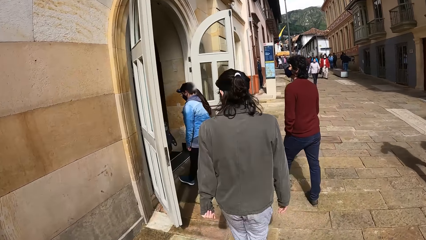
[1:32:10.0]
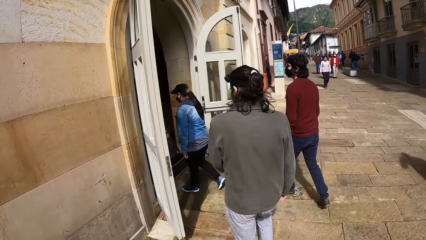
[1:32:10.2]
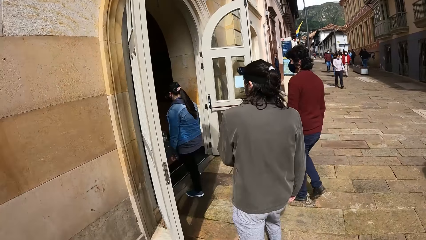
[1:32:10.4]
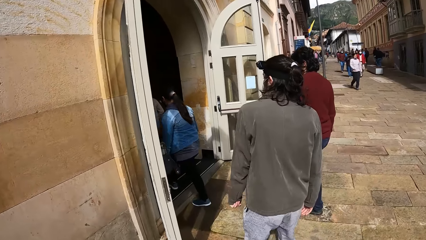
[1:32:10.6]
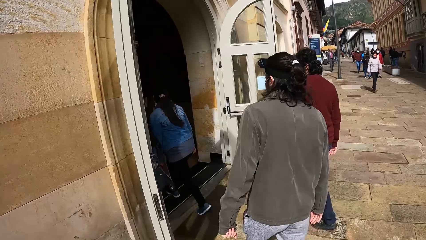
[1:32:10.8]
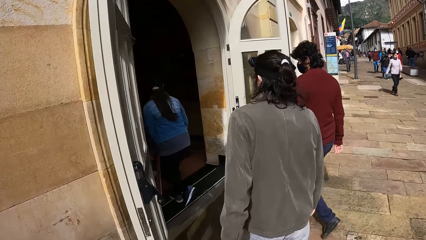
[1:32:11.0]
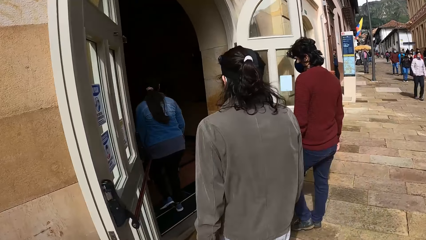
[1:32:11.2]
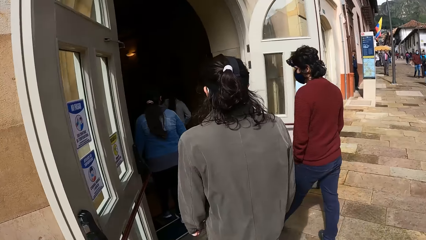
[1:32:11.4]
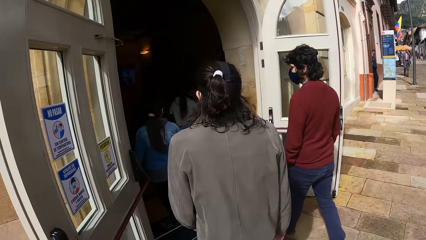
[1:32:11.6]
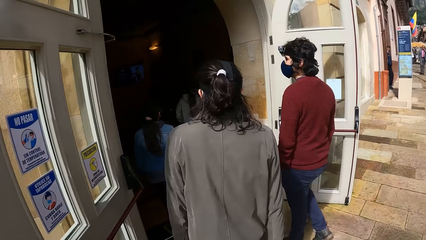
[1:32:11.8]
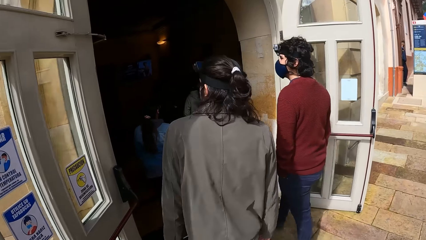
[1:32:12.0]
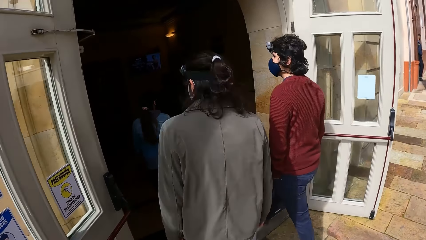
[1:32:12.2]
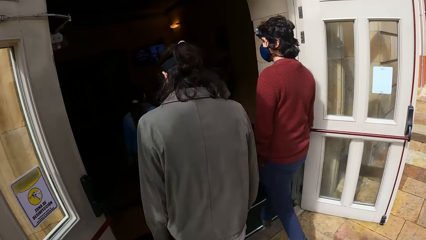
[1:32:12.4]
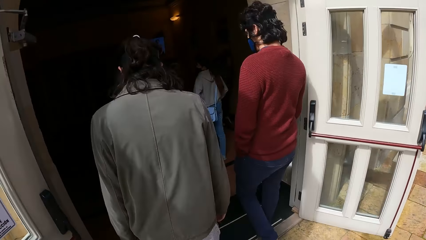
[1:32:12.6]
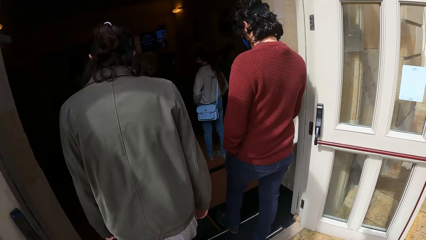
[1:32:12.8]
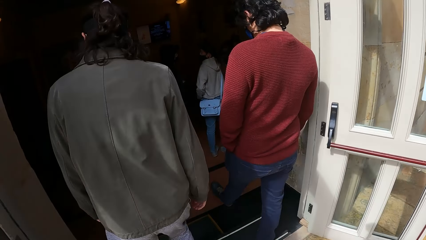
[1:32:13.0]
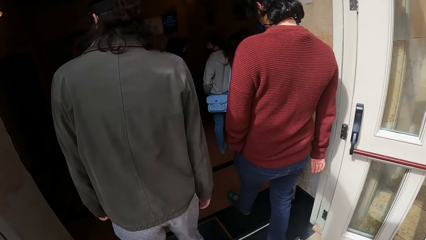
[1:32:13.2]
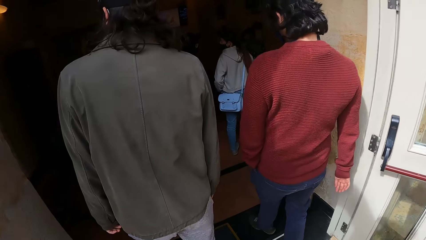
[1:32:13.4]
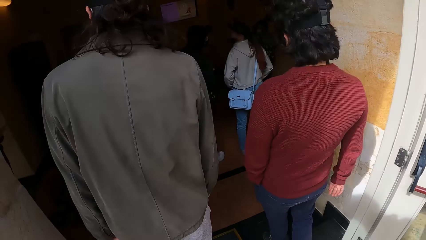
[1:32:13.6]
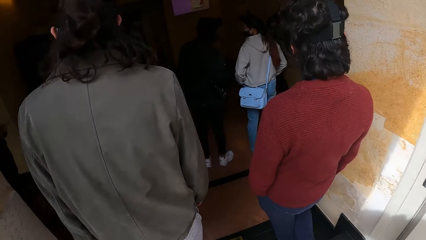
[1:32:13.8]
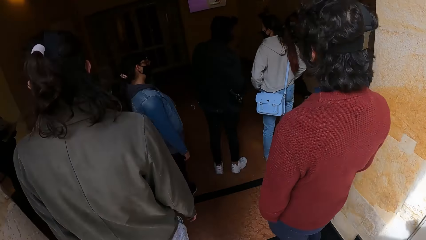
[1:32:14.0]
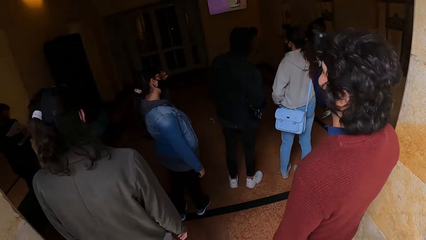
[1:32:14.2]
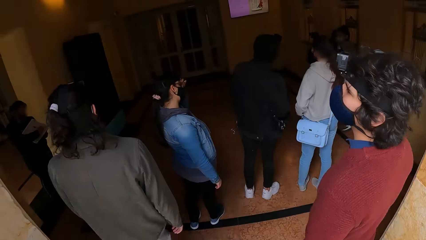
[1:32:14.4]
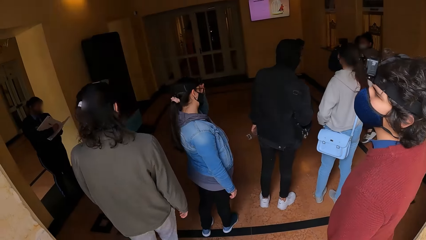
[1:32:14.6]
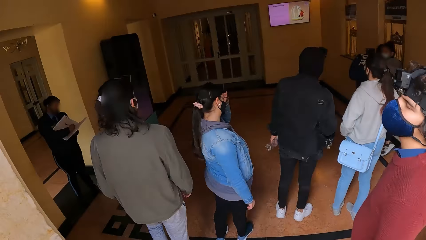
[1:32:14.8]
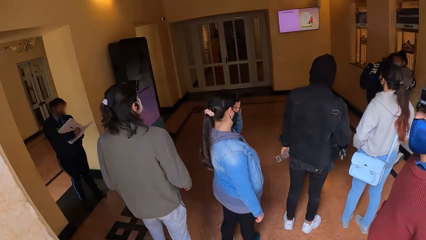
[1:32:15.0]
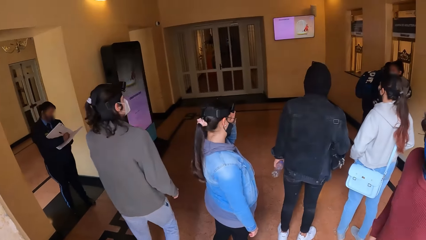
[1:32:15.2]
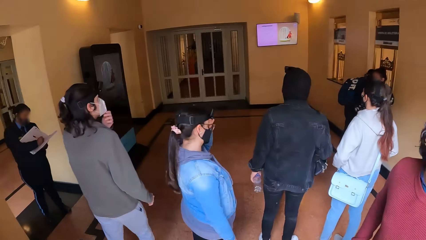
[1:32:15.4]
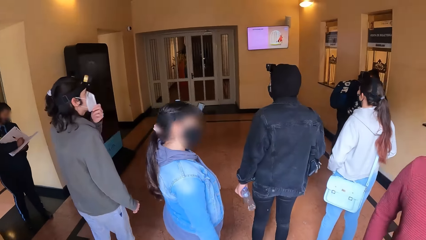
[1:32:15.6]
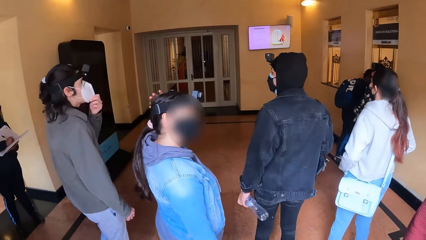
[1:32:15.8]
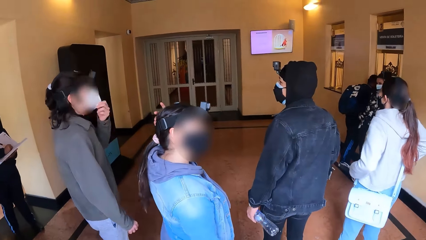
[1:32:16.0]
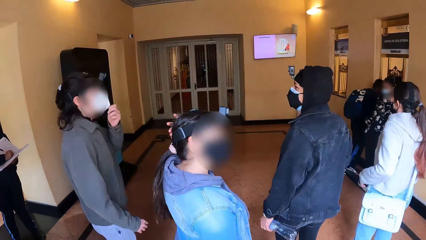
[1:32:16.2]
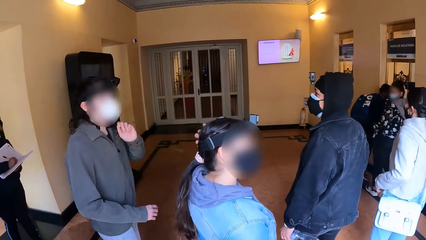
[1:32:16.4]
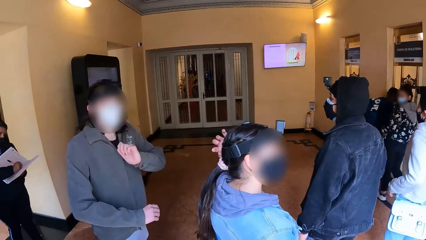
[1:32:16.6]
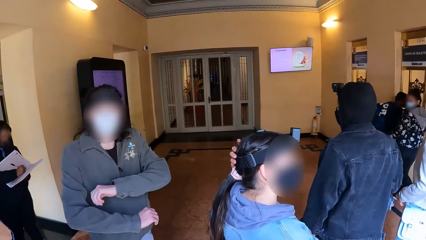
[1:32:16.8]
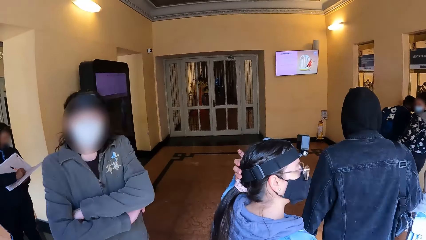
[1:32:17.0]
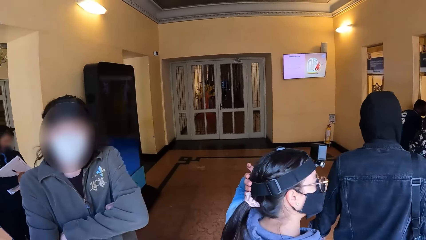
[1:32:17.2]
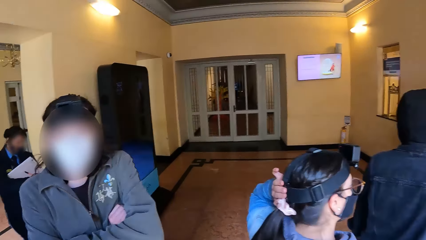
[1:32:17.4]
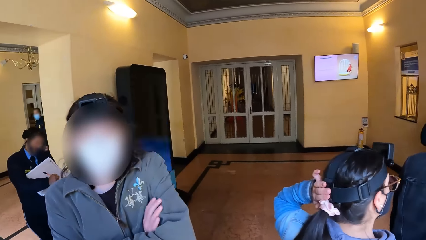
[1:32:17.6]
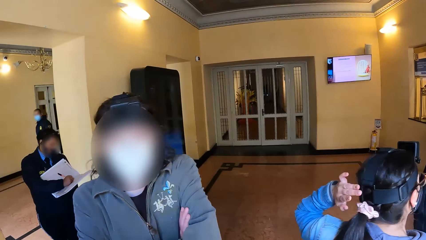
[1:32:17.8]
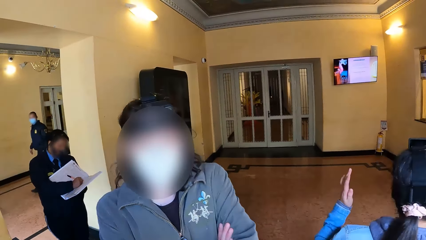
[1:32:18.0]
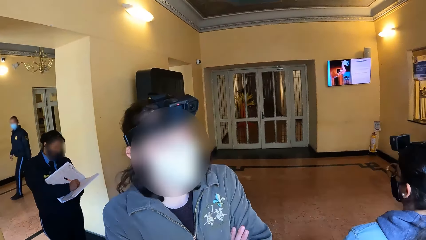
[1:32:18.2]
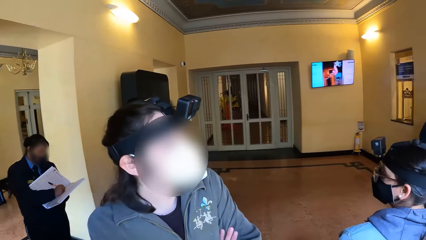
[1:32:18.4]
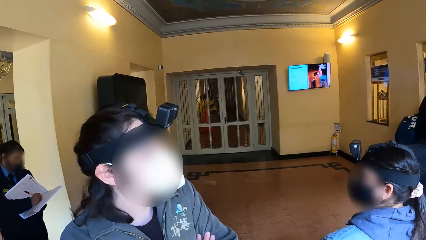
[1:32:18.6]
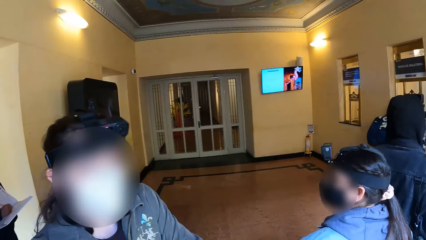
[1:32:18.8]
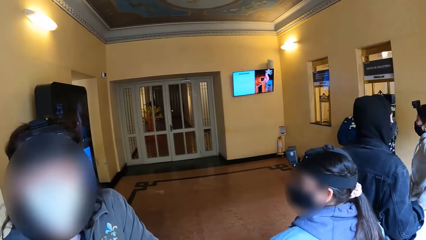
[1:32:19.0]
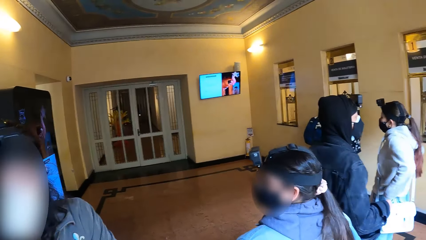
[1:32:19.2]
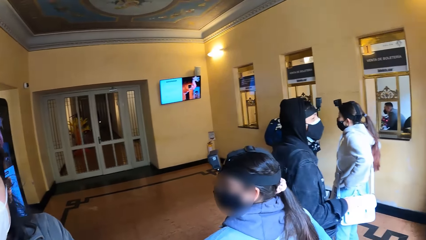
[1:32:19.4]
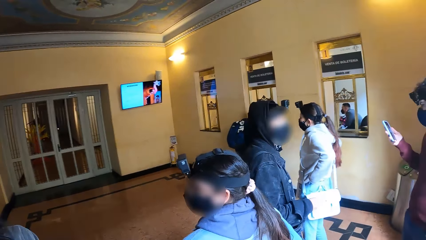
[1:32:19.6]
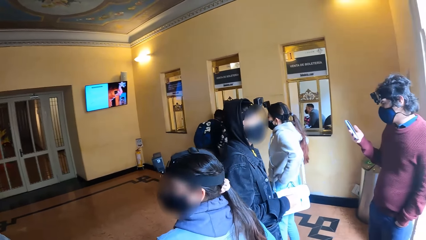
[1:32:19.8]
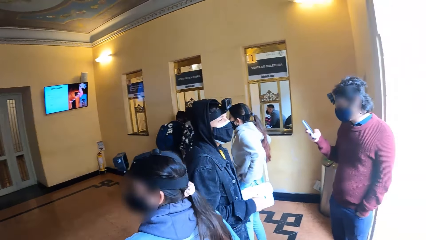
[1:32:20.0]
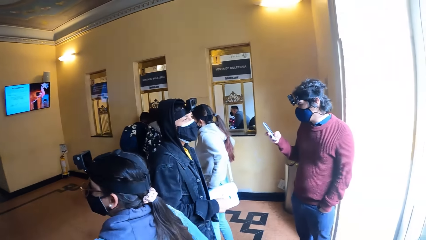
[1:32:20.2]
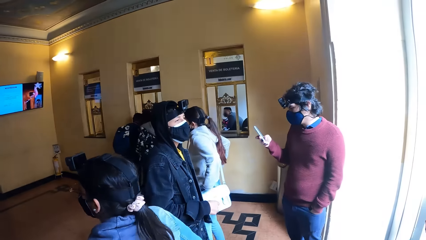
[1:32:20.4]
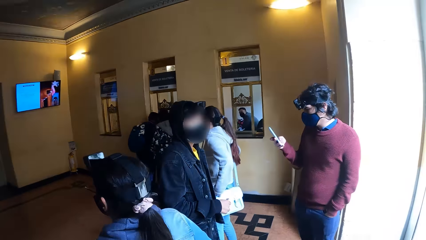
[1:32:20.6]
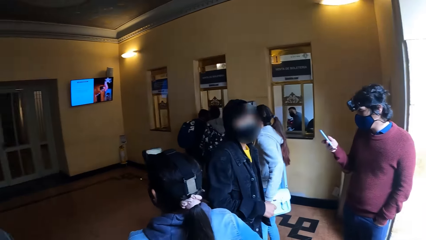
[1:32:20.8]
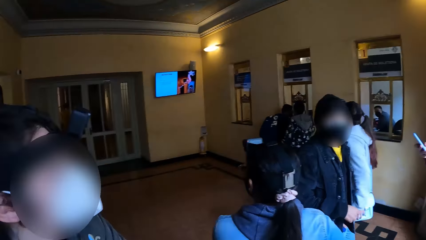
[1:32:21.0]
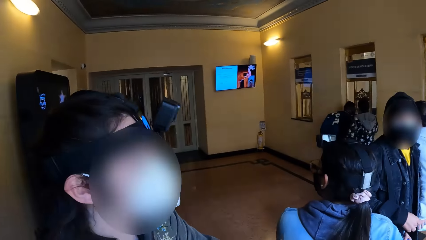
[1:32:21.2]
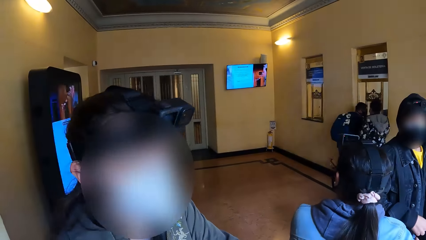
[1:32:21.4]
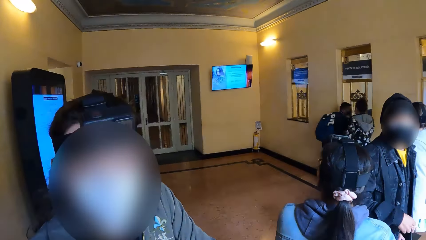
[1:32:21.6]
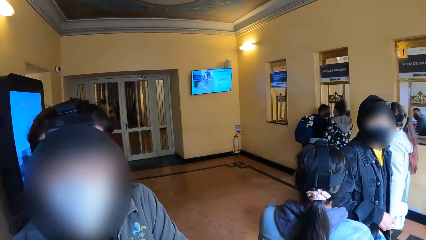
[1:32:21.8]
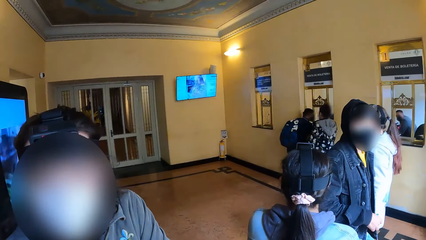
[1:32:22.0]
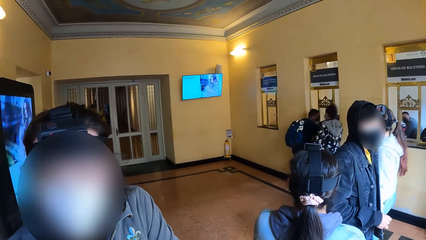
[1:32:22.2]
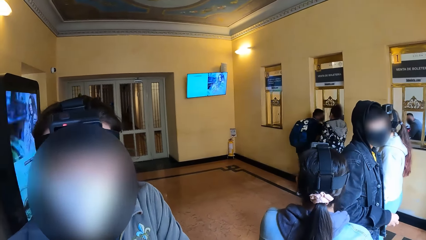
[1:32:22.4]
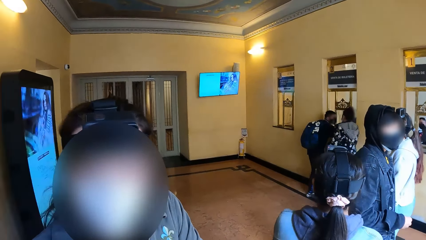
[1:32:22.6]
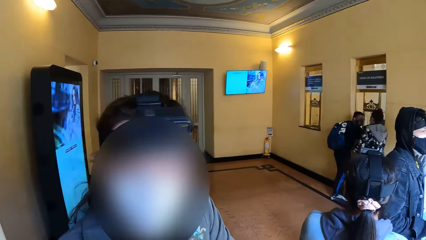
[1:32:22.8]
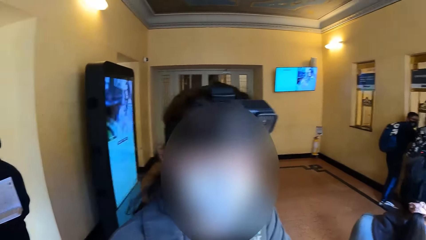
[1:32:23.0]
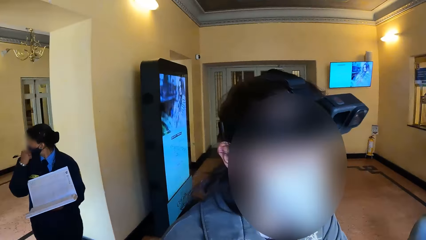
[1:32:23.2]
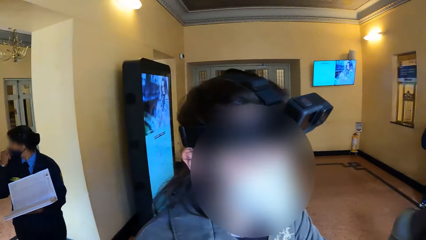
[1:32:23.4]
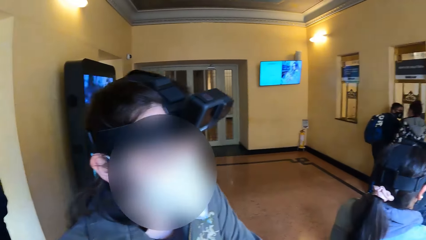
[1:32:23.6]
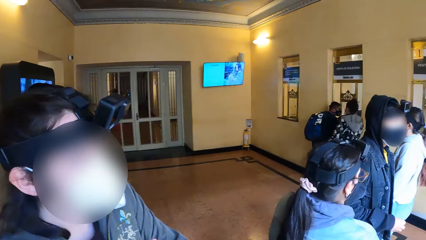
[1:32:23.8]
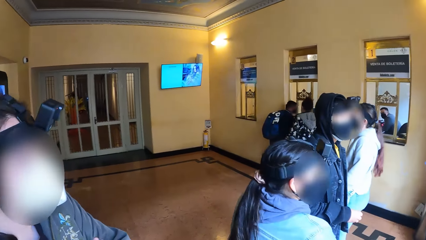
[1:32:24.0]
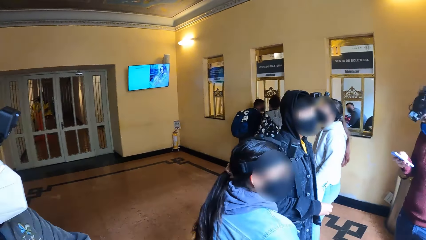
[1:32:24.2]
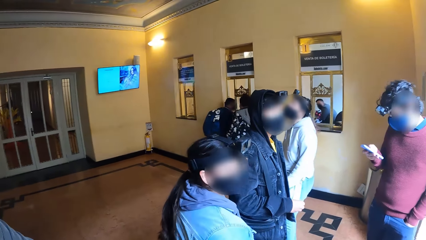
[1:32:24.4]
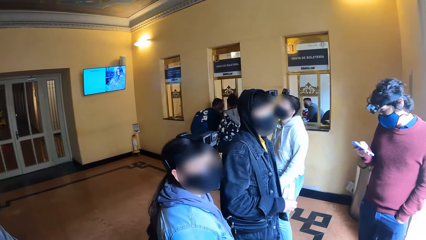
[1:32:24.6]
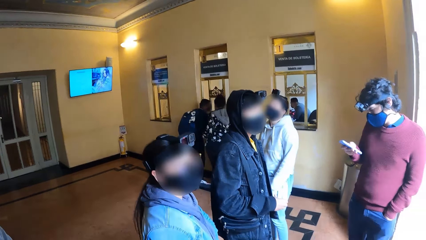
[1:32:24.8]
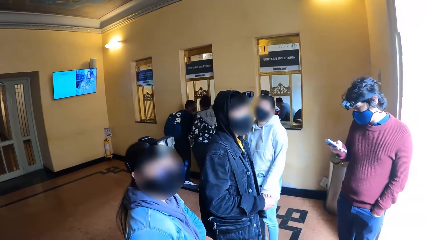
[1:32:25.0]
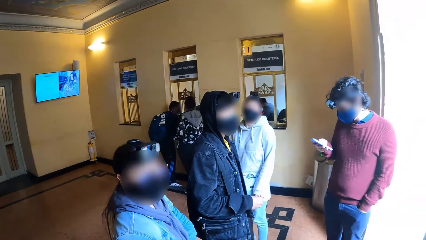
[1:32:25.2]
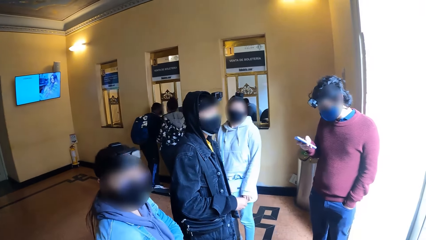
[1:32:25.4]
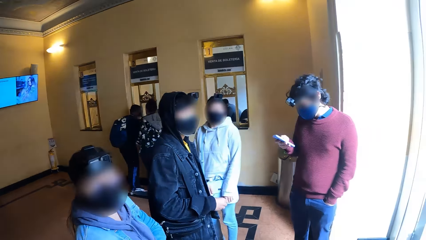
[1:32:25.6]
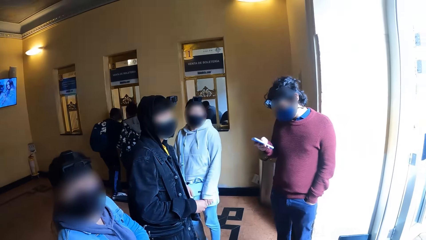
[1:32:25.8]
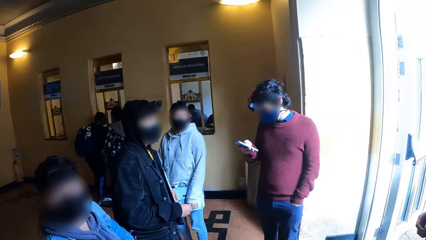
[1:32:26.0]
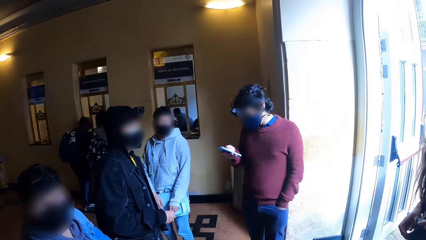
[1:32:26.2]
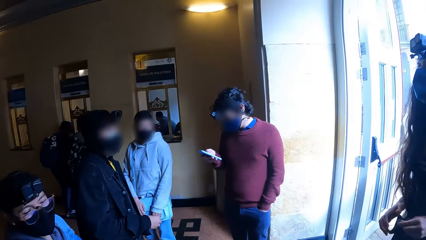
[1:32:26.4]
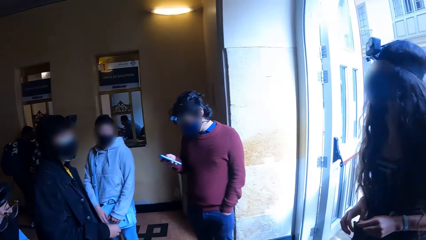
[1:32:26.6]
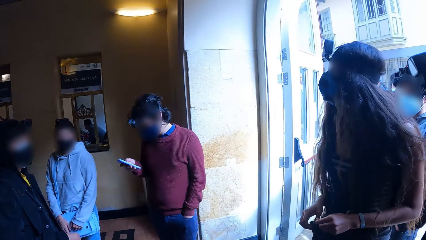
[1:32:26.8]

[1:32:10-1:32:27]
The camera wearer walks into the building behind the man and the group of people. The woman adjusts the camera on her head with her left hand. The man adjusts his facemask with his left hand. The man crosses both hands on his chest. The camera wearer looks around the room. They converse with the group of people in the building.
